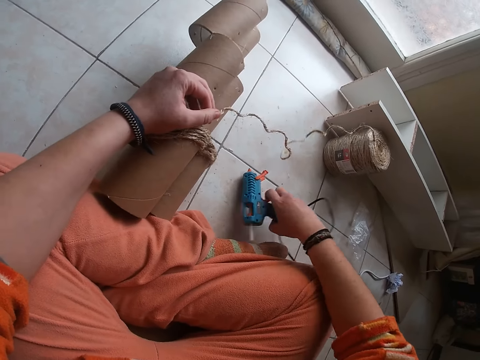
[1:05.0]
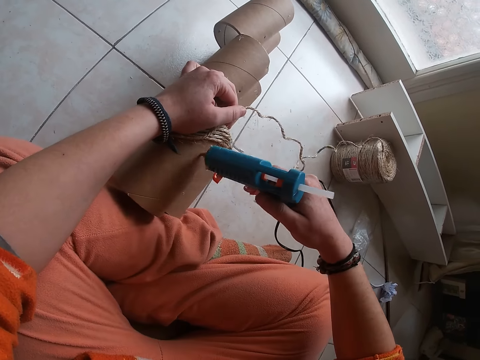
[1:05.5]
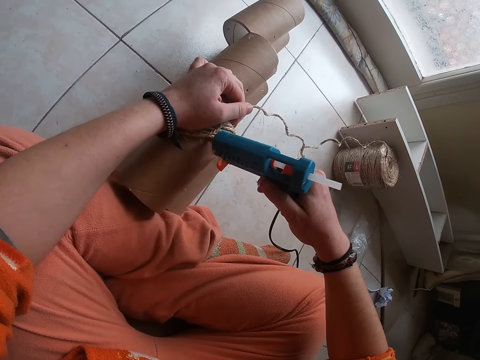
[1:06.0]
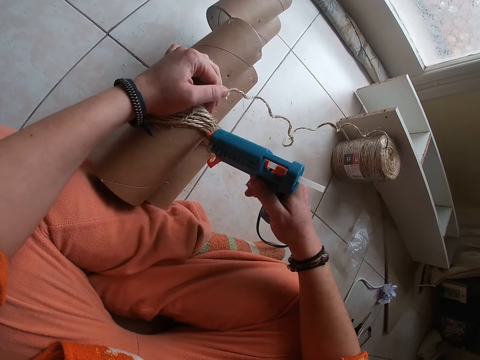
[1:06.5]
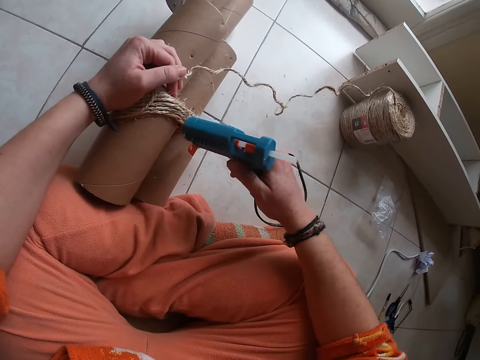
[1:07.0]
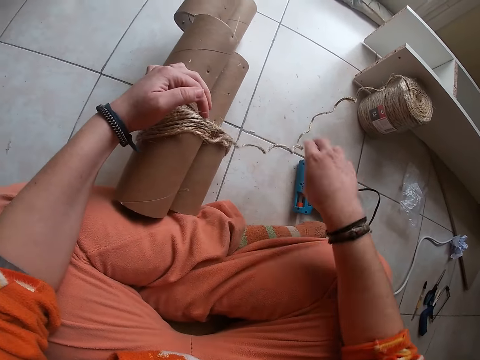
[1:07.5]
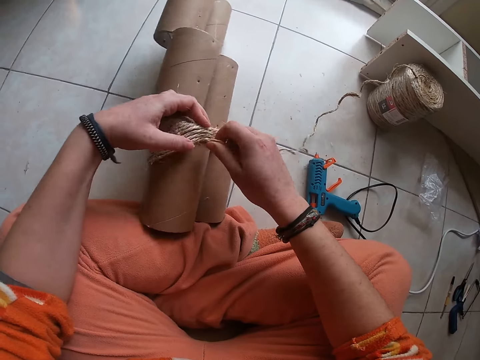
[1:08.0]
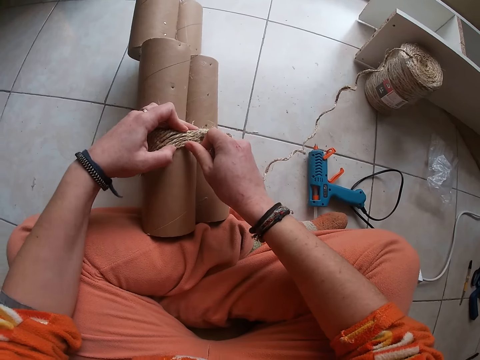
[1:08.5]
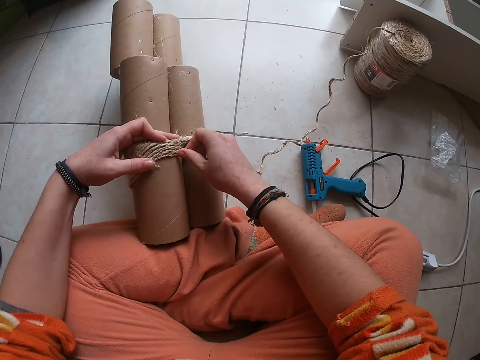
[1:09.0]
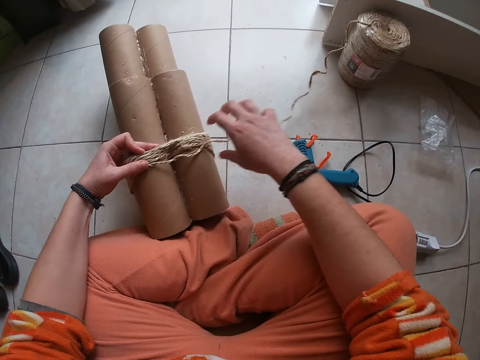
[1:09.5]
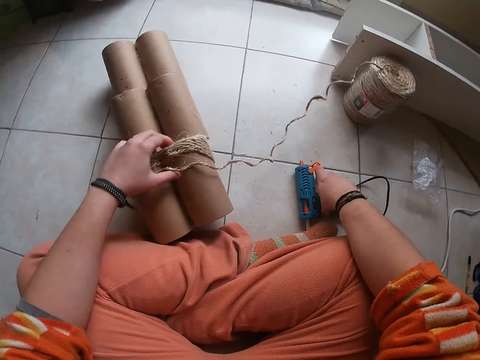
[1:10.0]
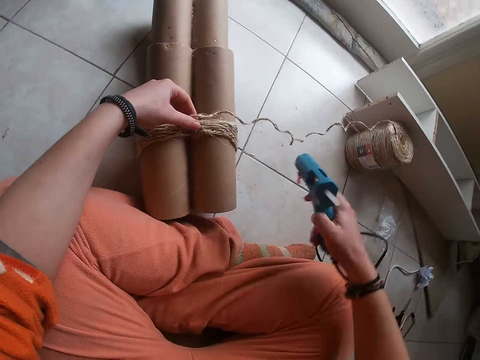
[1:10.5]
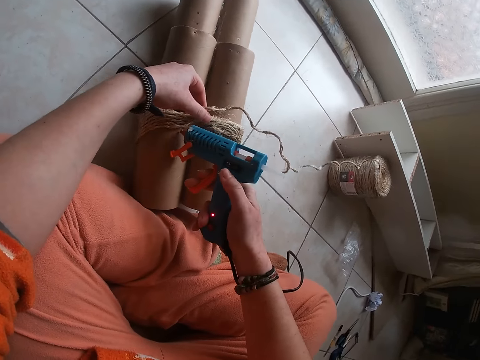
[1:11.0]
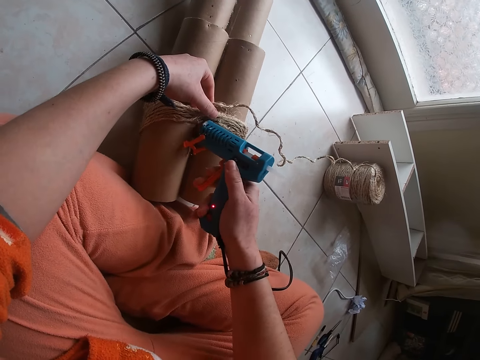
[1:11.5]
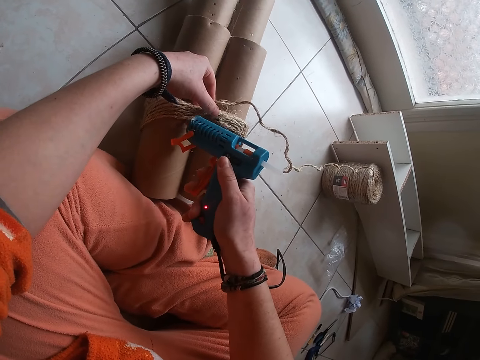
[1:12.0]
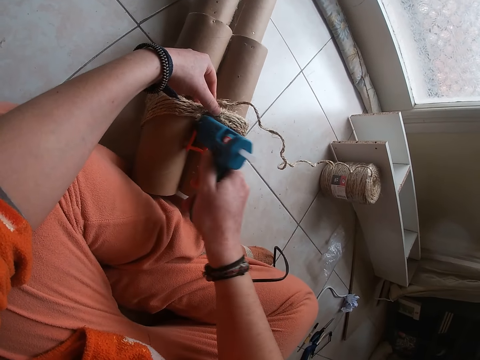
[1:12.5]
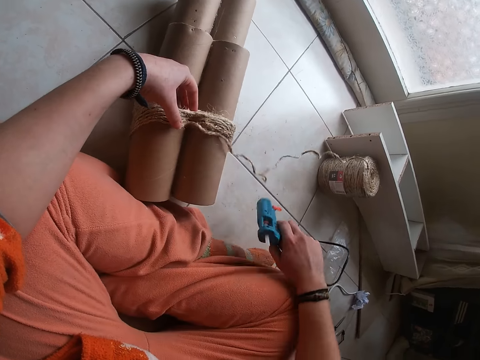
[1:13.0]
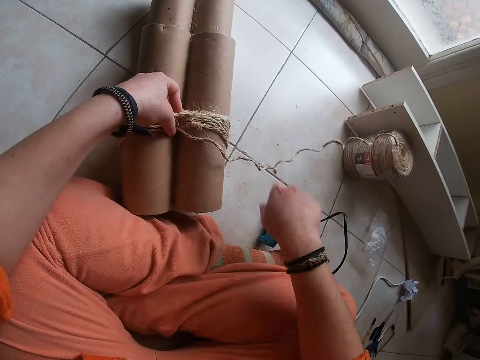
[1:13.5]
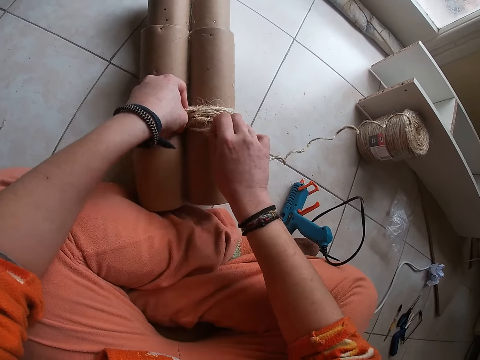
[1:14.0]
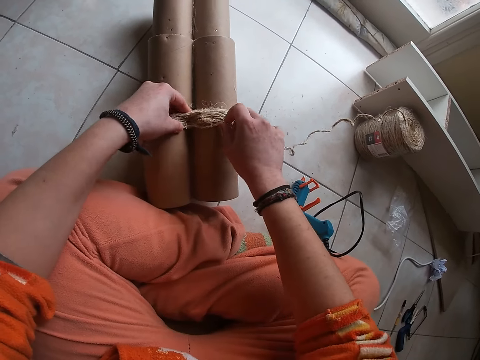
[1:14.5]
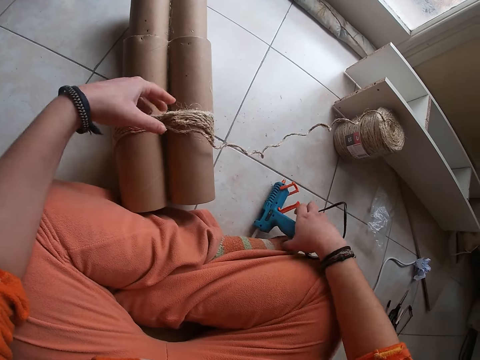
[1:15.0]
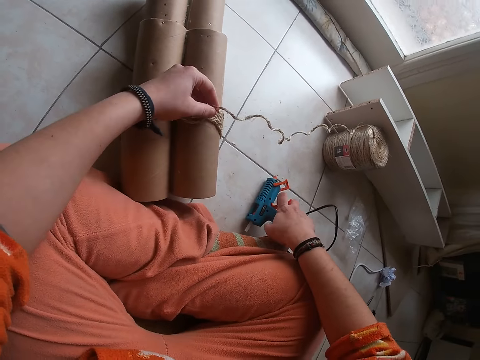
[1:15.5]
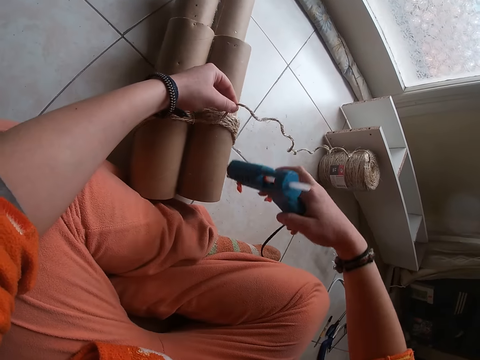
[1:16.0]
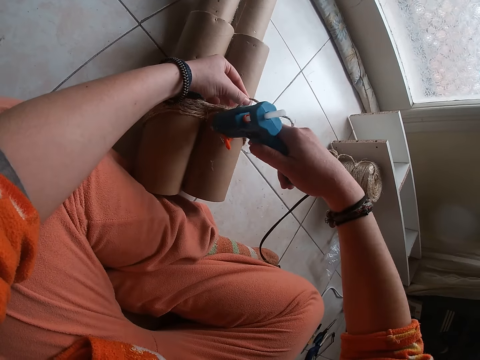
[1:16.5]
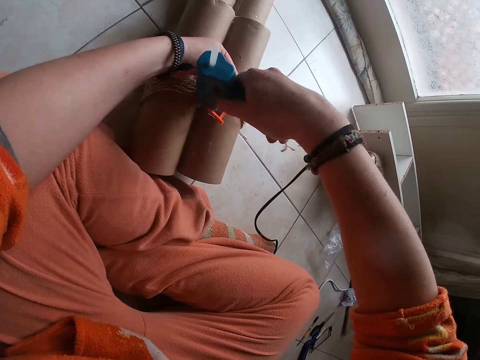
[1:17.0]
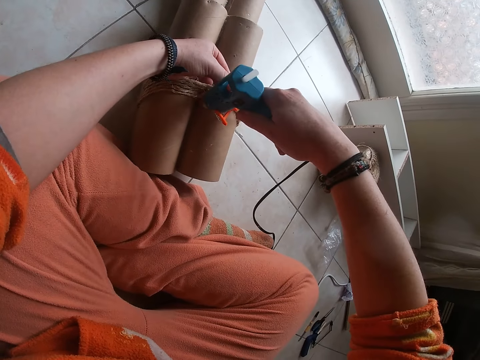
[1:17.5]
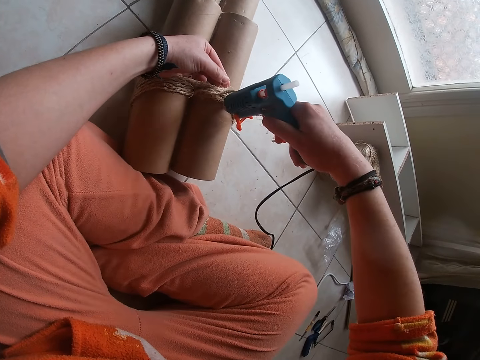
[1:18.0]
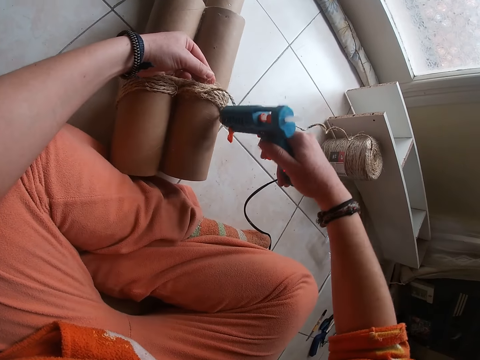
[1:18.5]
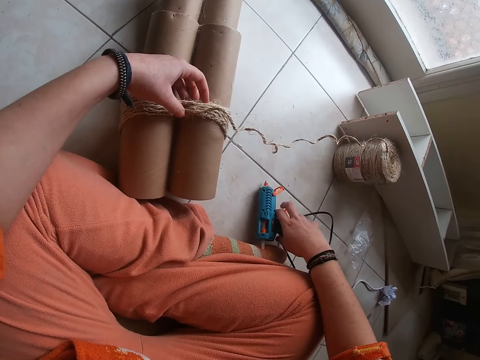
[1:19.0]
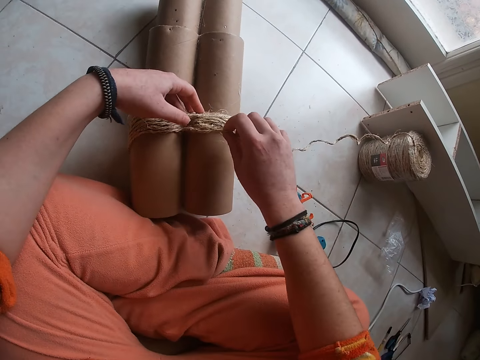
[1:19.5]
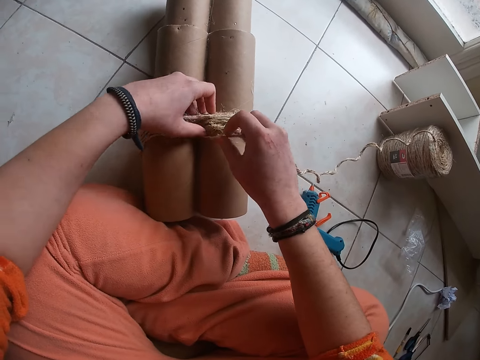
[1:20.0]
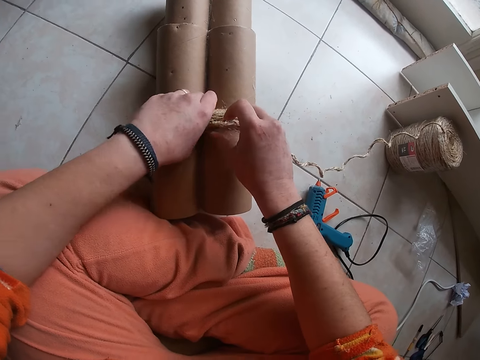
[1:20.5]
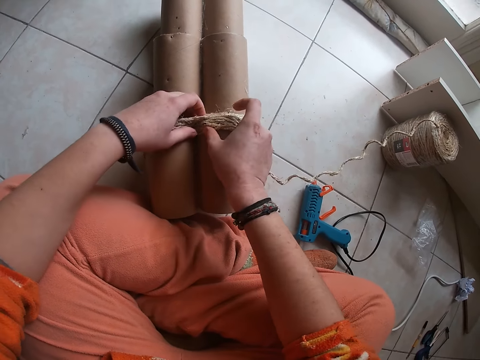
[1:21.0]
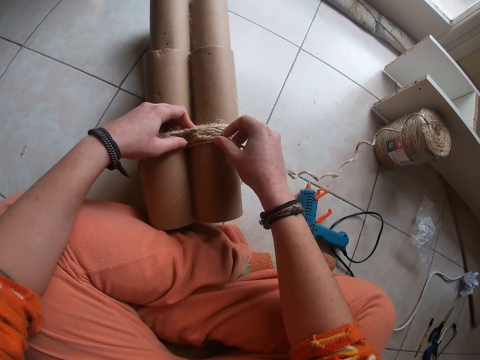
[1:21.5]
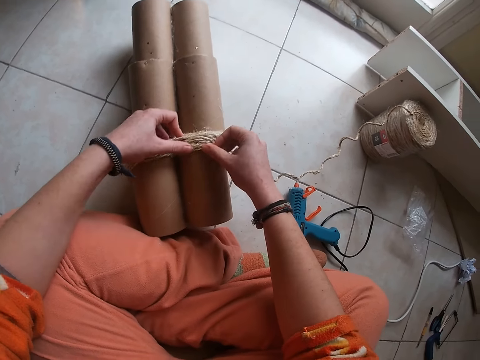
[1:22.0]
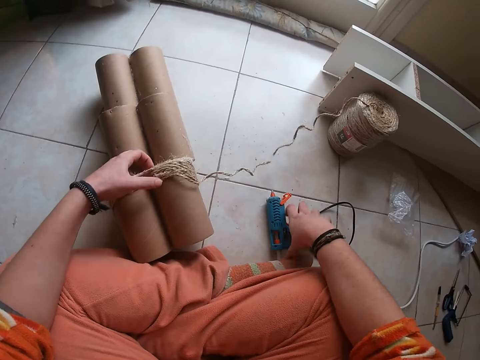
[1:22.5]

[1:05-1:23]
The camera wearer picks up the hot glue gun on the floor with her right hand. She applies glue on the craft with the hot glue gun in her right hand. She drops the hot glue gun on the floor with her right hand. She presses the wires on the craft with her fingers. She picks up the hot glue gun on the floor with her right hand. She applies glue on the craft with the hot glue gun in her right hand. She drops the hot glue gun on the floor with her right hand. She presses the wires on the craft with her fingers. She picks up the hot glue gun on the floor with her right hand. She applies glue on the craft with the hot glue gun in her right hand. She drops the hot glue gun on the floor with her right hand. She presses the wires on the craft with her fingers.

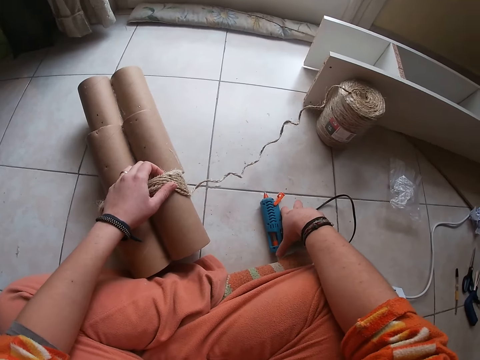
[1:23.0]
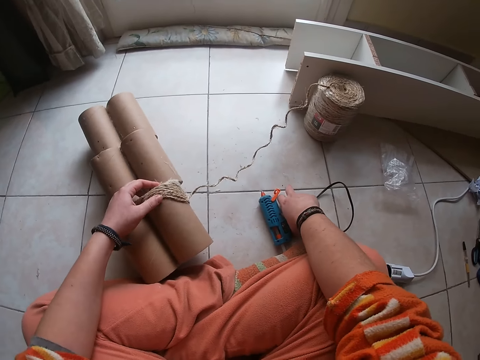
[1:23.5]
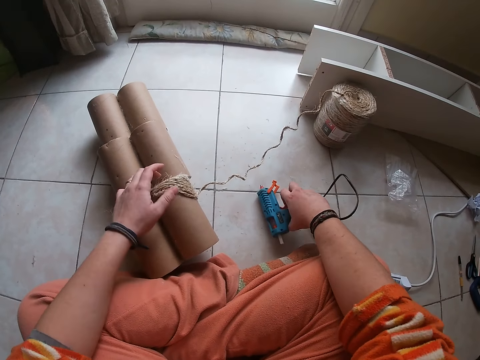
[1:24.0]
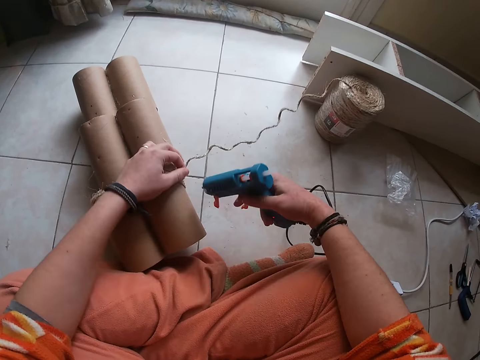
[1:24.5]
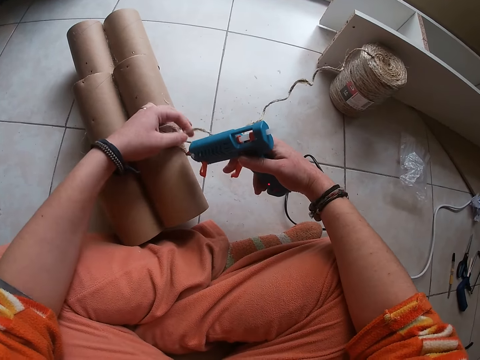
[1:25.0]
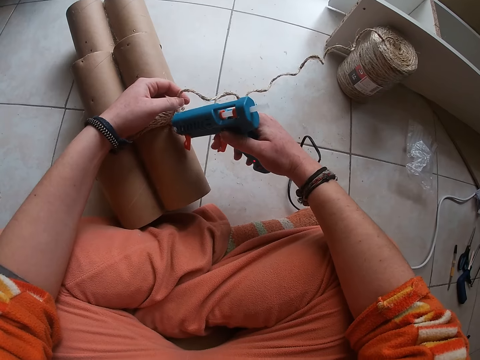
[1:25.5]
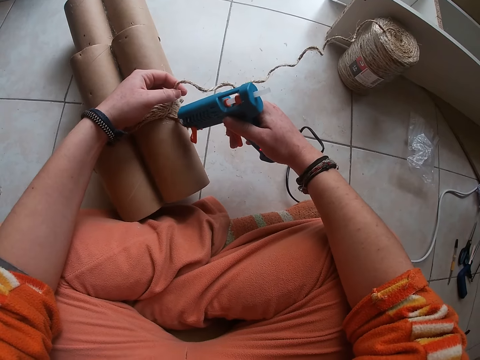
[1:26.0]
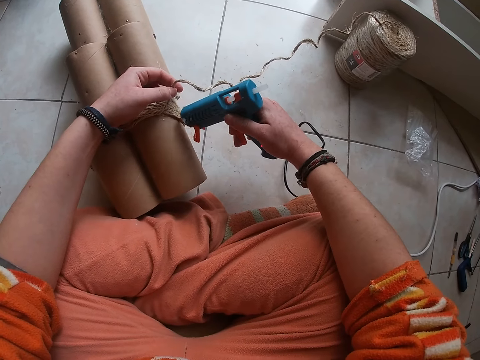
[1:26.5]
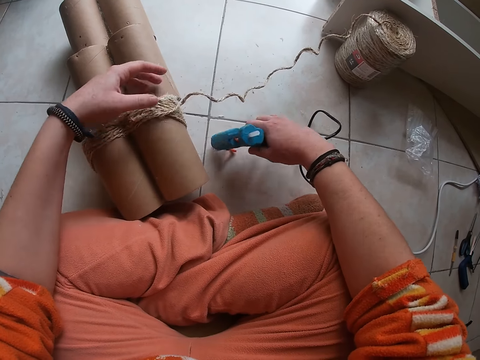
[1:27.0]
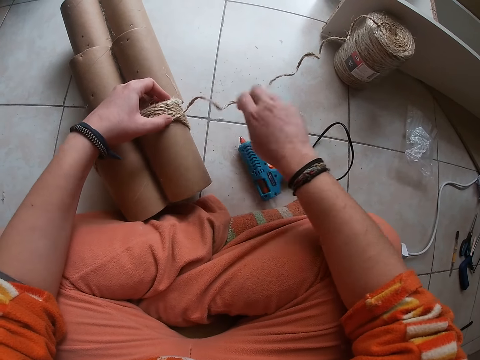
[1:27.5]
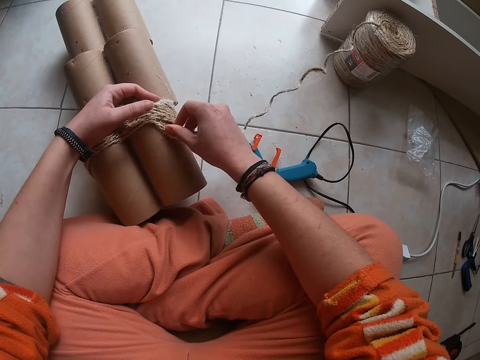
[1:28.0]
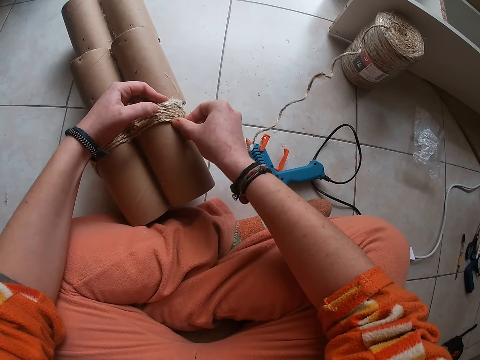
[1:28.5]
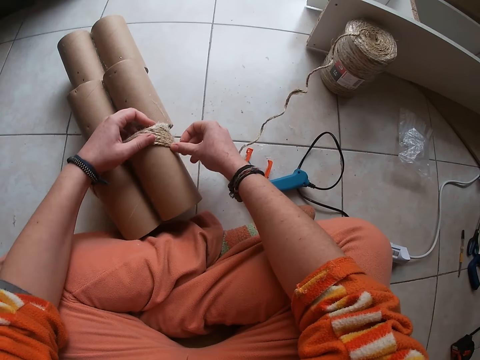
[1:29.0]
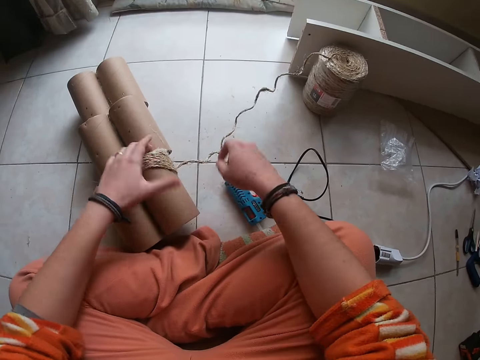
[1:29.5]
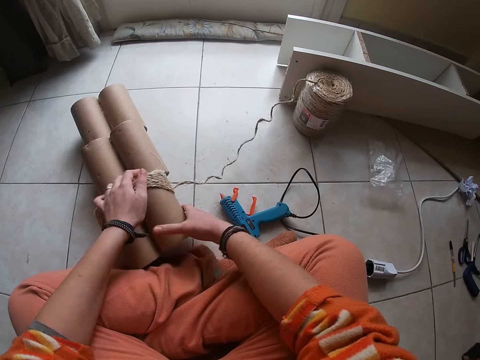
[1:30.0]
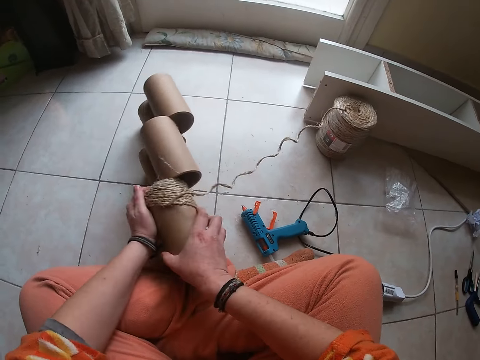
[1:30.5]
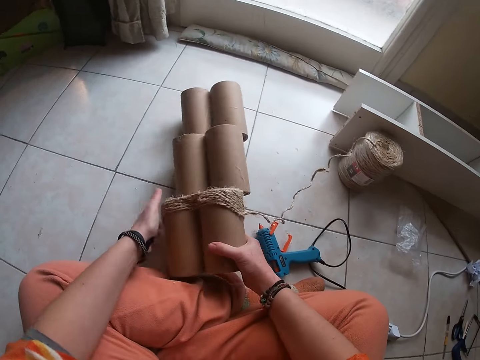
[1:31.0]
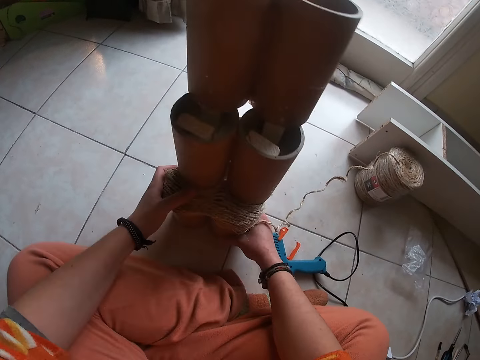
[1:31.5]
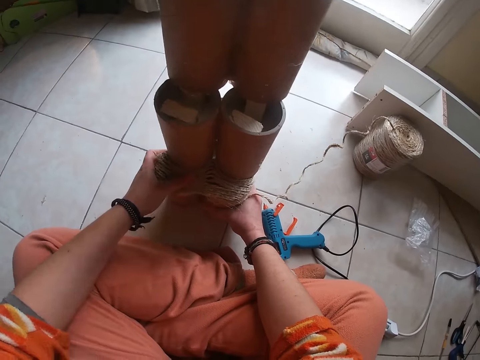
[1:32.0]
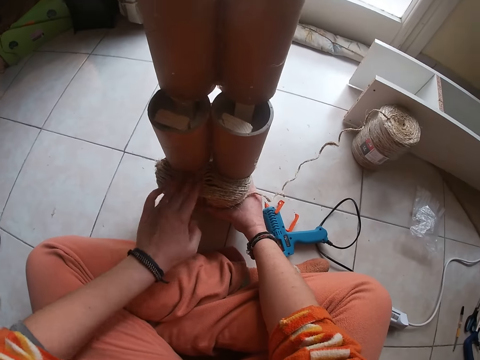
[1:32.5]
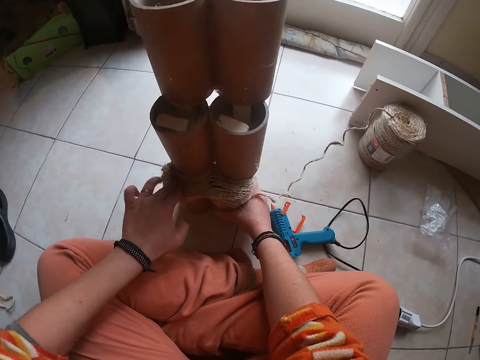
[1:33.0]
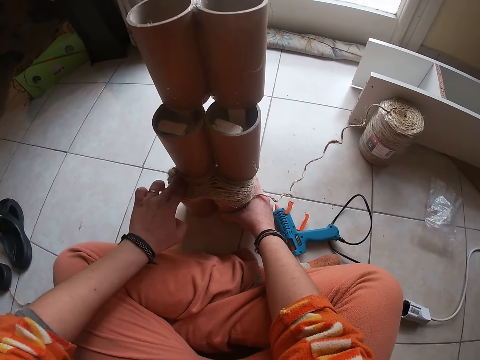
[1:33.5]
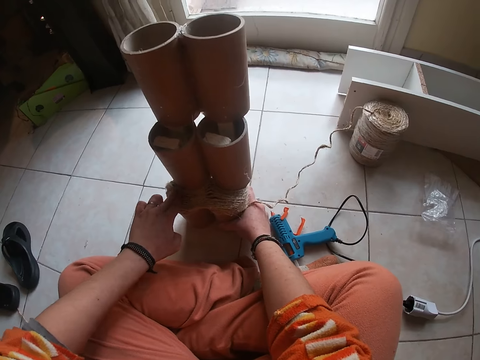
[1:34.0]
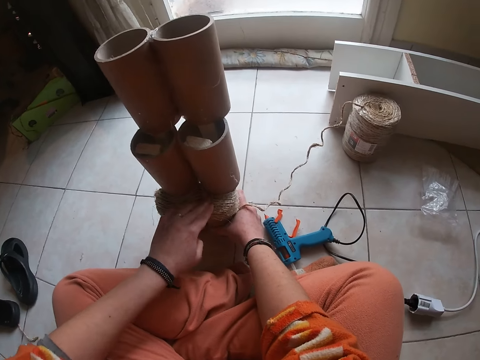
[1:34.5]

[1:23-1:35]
The camera wearer picks up the hot glue gun on the floor with her right hand. She applies glue on the craft or structure with the hot glue gun in her right hand. She drops the hot glue gun on the floor with her right hand. She presses the wires on the craft with her fingers. She stands the craft on the floor with her hands. She turns the structure. She lifts the structure on the floor. She presses the wires in the craft with her left hand.
